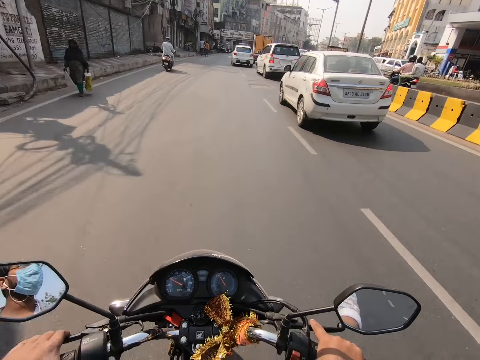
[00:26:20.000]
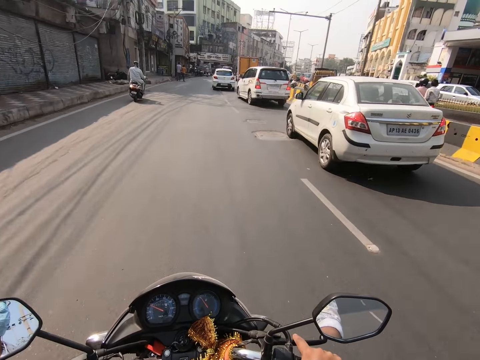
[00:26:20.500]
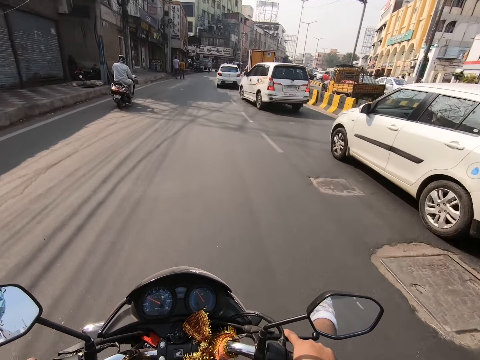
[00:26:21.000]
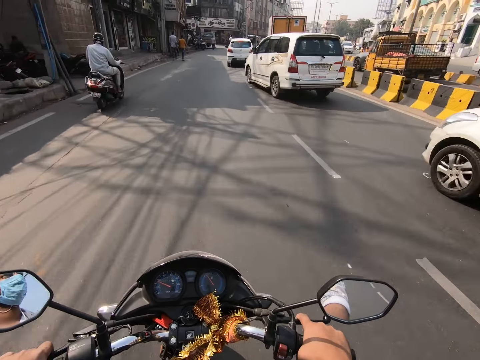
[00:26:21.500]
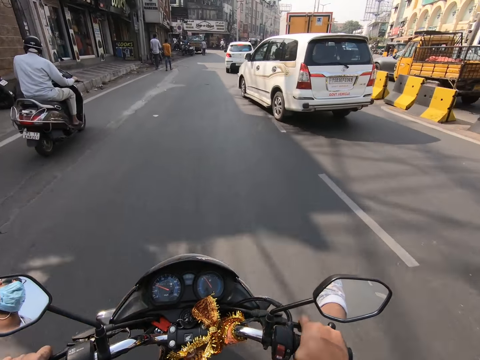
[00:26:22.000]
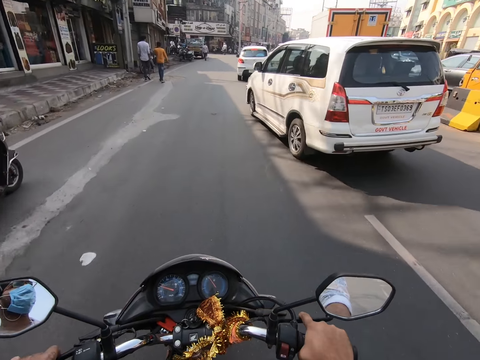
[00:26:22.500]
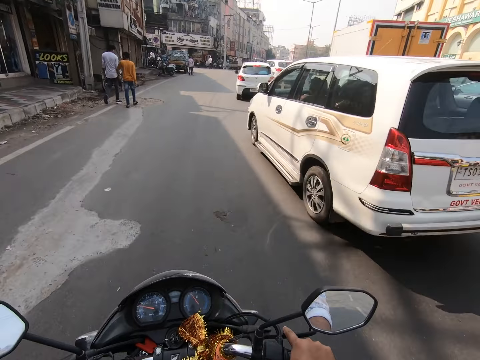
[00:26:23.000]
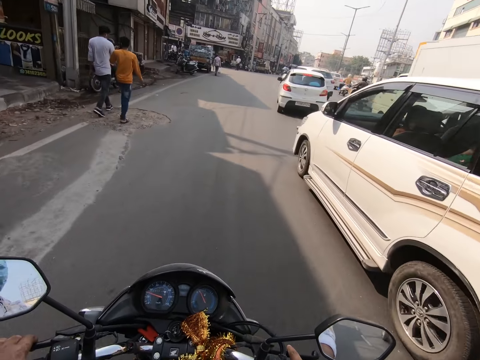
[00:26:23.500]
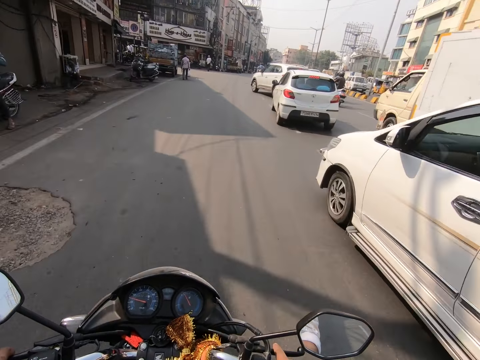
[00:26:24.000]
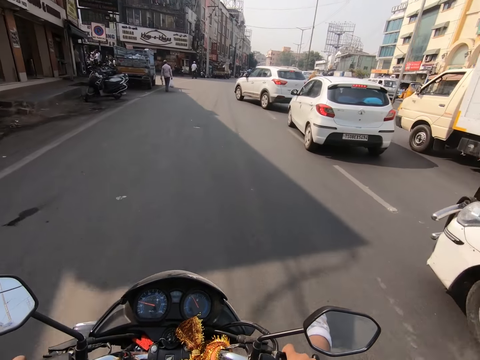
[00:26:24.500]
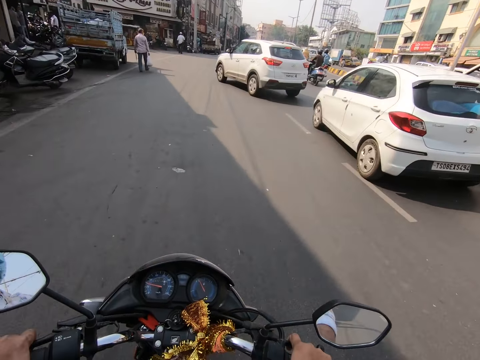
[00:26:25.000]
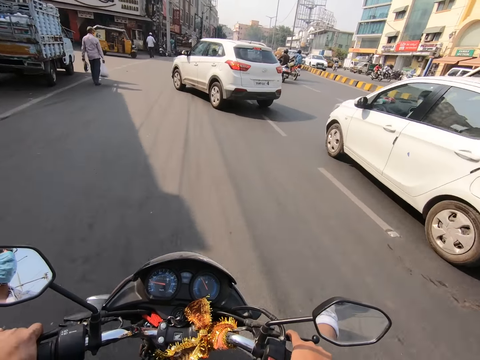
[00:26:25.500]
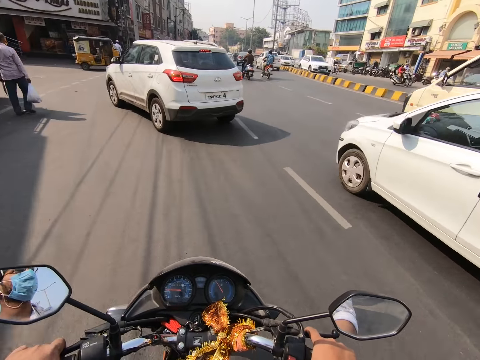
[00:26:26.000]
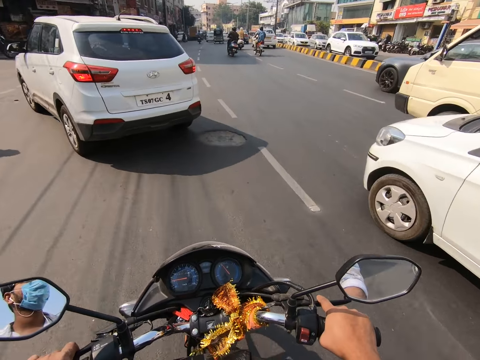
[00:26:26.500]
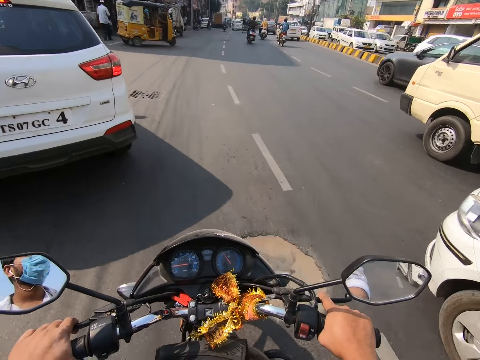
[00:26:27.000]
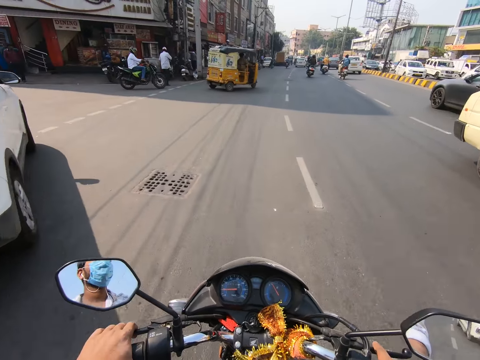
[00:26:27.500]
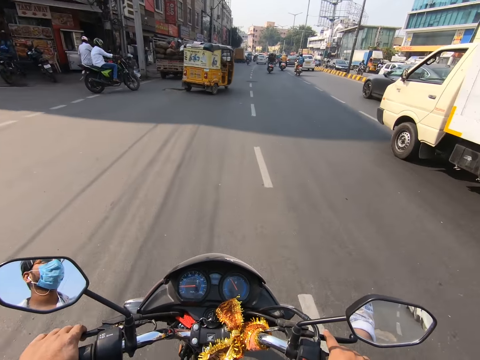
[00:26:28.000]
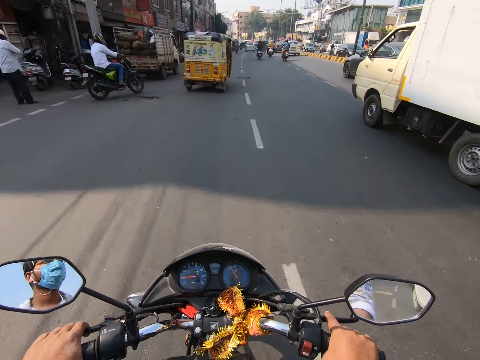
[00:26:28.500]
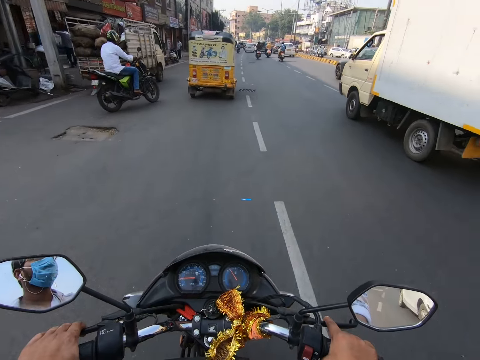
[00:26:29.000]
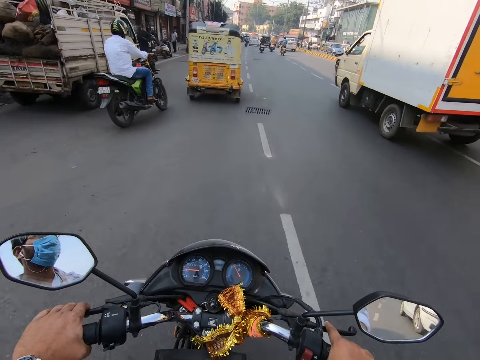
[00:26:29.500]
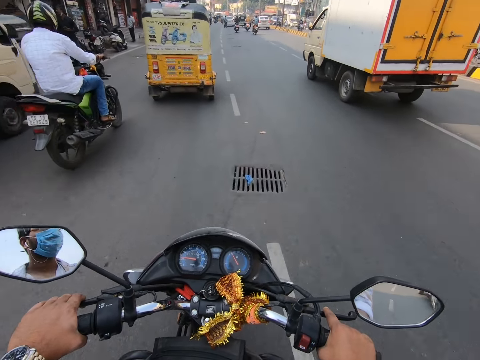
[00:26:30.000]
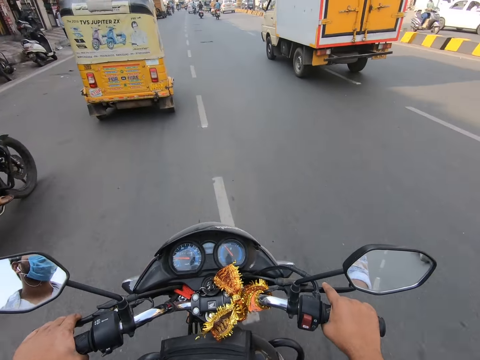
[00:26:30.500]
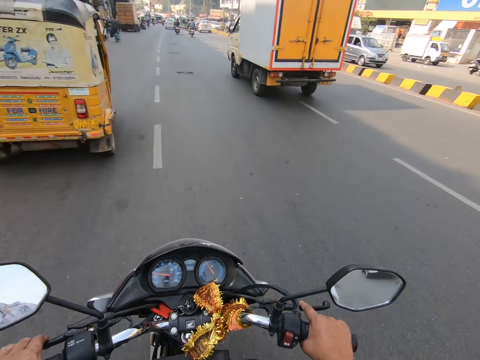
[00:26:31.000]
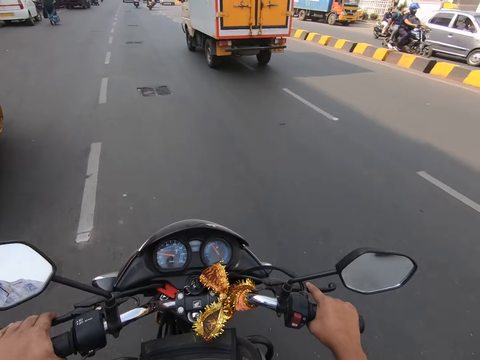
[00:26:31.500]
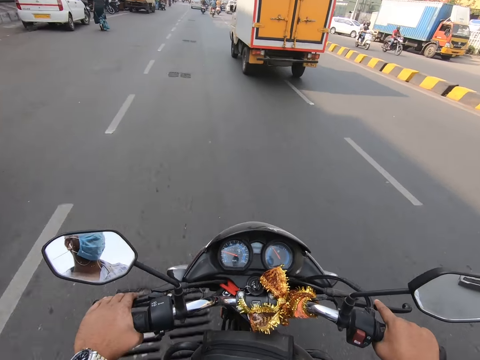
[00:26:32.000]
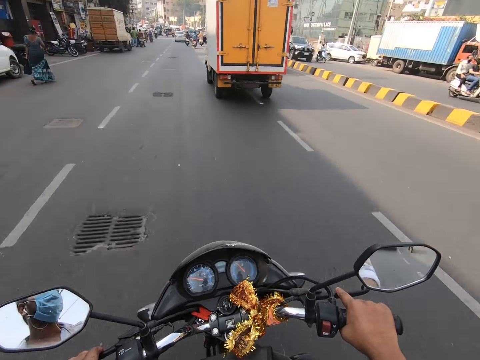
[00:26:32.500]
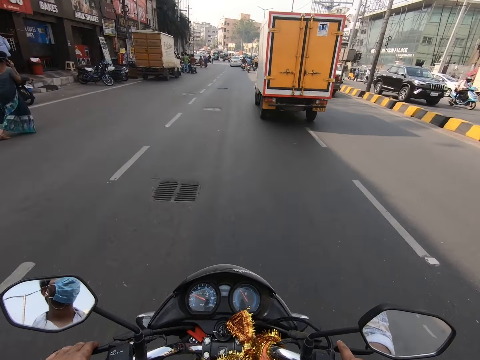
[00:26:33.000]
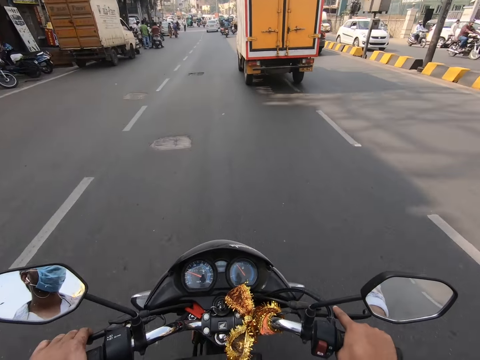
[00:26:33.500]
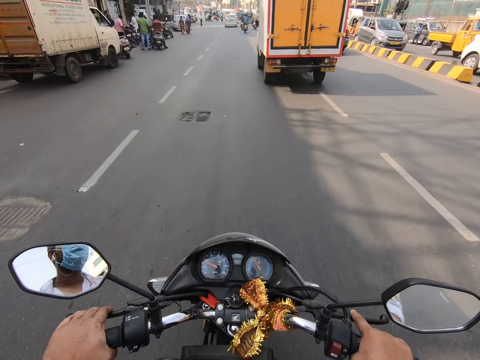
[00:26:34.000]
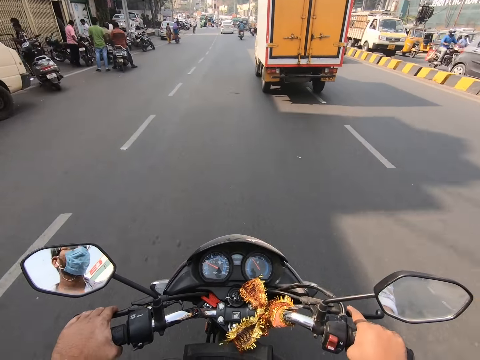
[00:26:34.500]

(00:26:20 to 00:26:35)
The camera wearer rides past a white car on the road. They ride past a bike on the road. They ride past the white car on the road. They ride past the white car on the road again. A rickshaw rides on the road. The bike rides on the road. A truck drives past the camera wearer. The truck rides on the road. The camera wearer rides past the bike on the road. They ride past the rickshaw on the road.

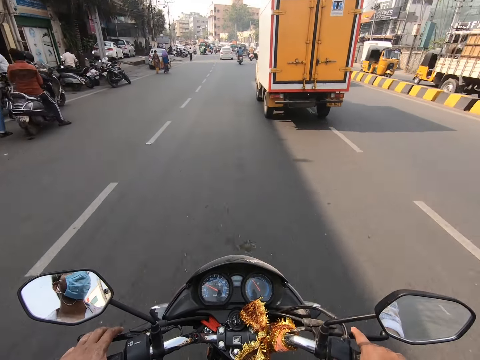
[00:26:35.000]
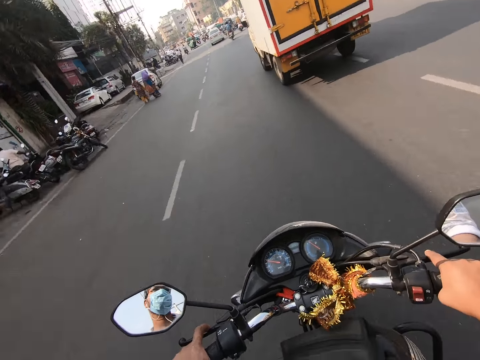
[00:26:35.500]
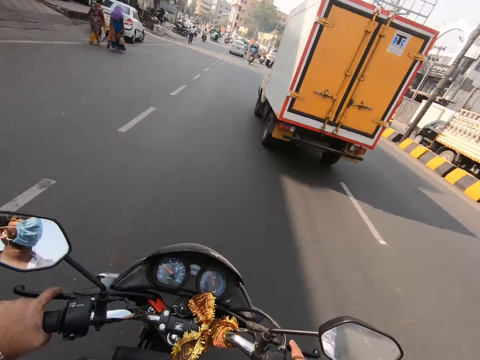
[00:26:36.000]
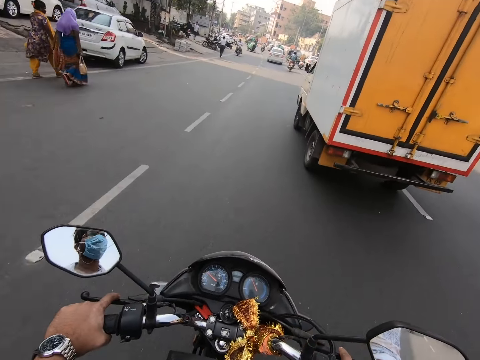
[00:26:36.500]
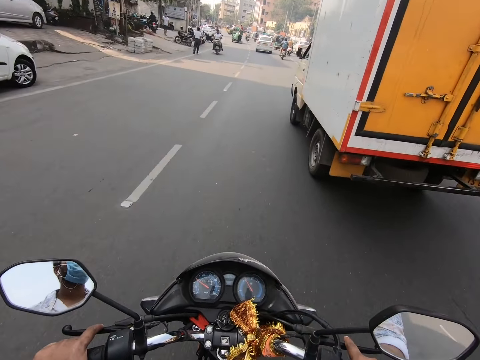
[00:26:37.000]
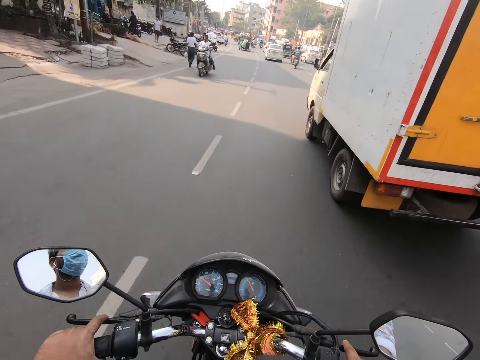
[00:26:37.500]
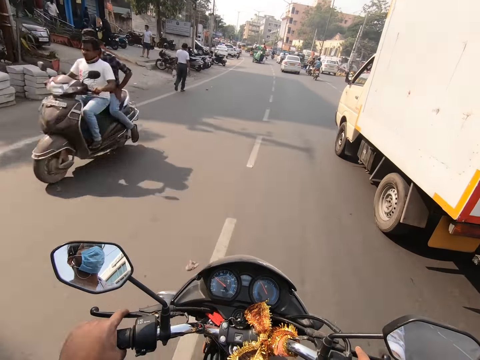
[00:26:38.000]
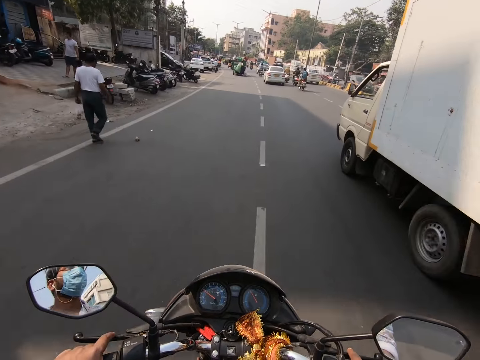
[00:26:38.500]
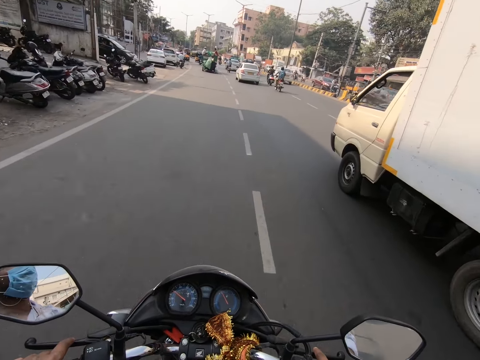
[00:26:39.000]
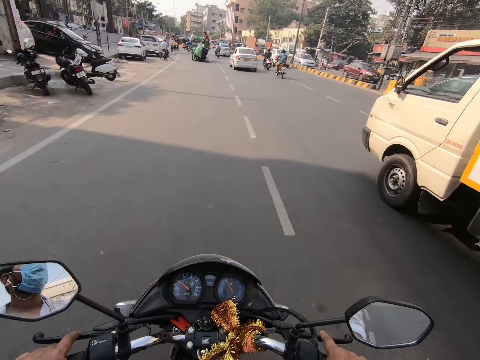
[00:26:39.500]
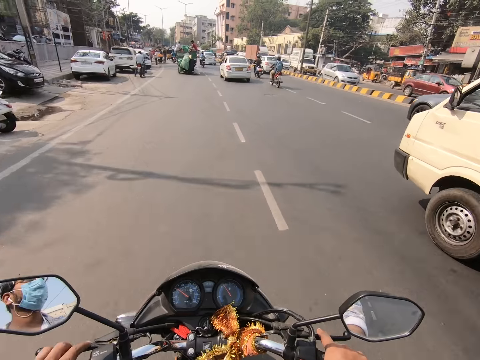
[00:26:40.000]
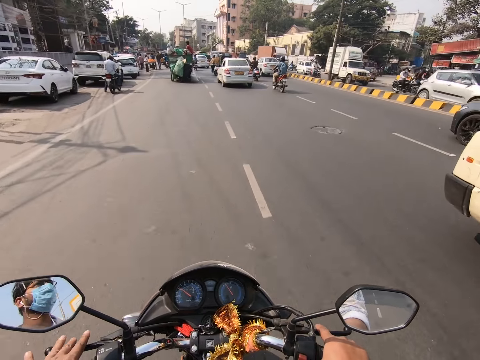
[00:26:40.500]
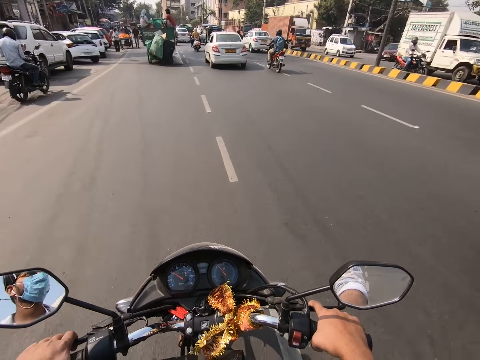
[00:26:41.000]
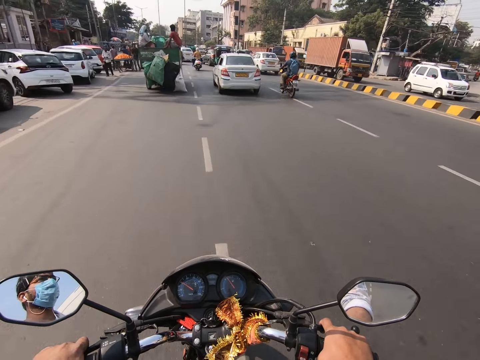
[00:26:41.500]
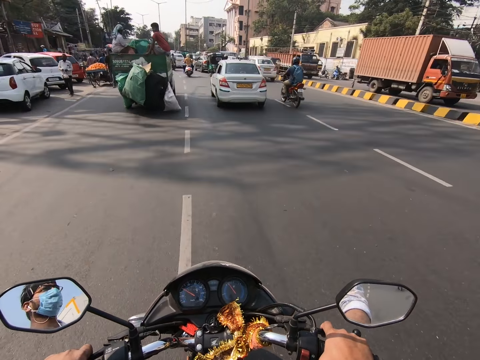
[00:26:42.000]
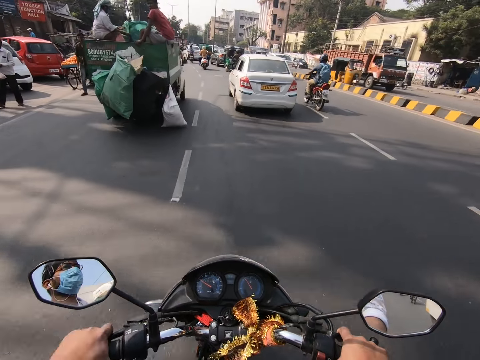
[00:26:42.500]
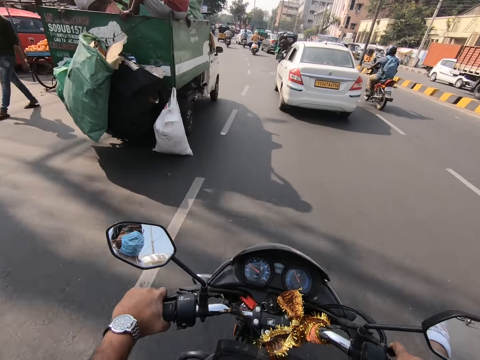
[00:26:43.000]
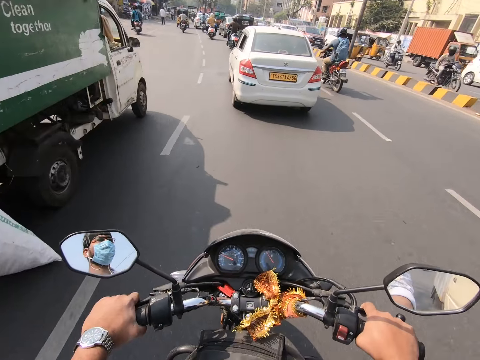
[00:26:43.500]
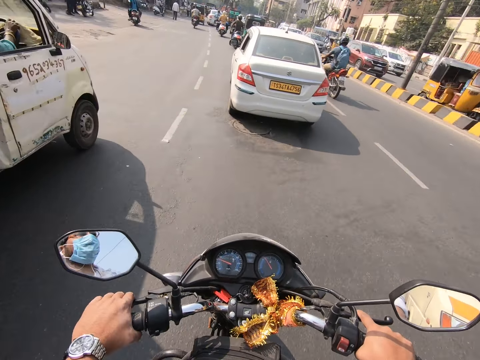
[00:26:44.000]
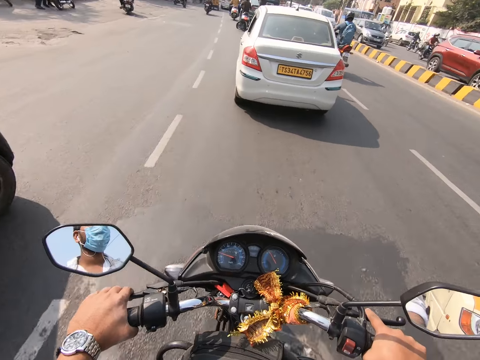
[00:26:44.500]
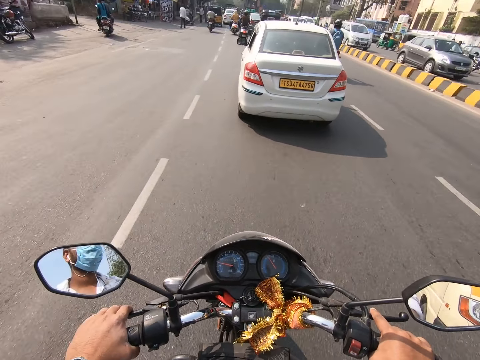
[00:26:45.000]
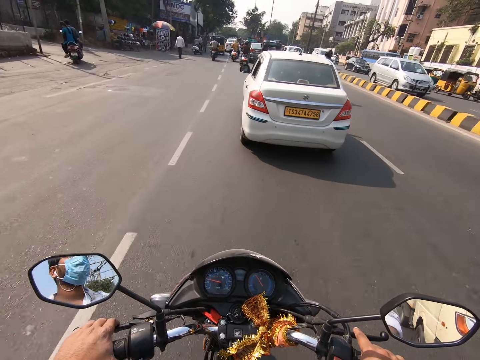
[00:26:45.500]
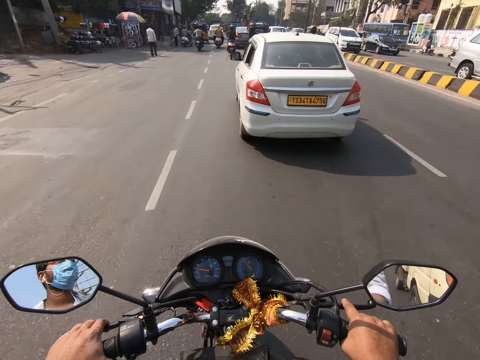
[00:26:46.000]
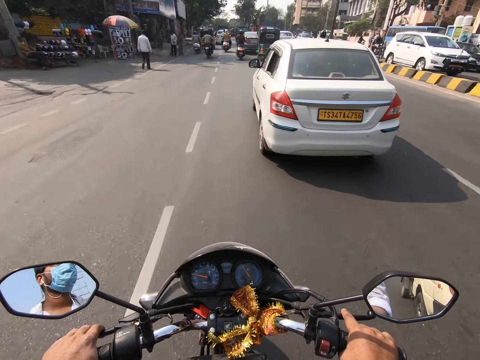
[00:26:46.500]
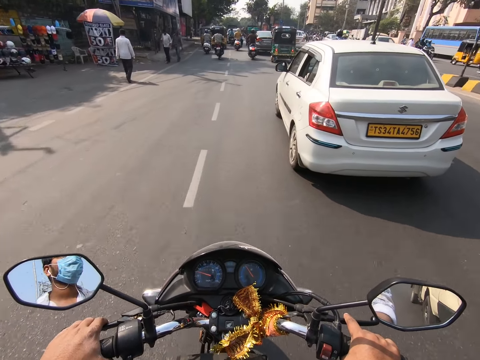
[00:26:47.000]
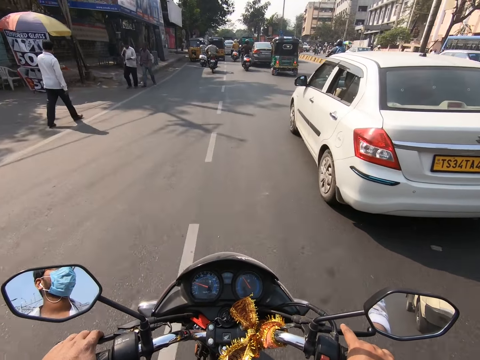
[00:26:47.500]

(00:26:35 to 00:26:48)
A group of bikes ride on the road. The camera wearer rides past a bike on the road. They ride past a truck on the road. They ride past the truck on the road repeatedly.
